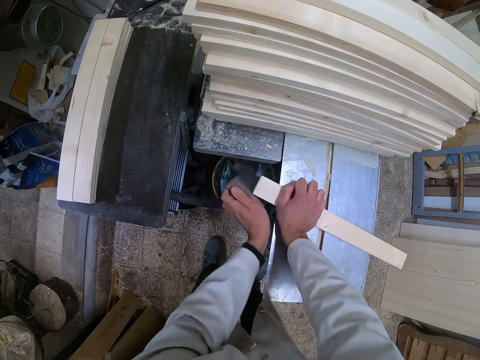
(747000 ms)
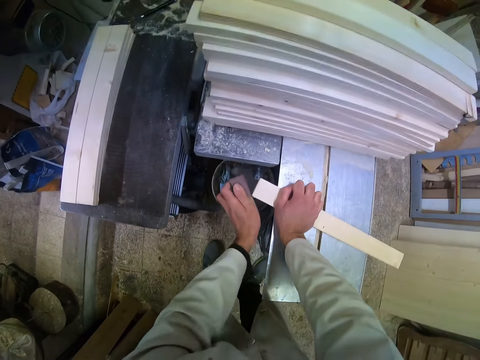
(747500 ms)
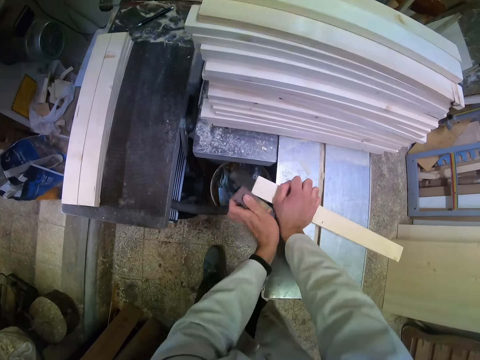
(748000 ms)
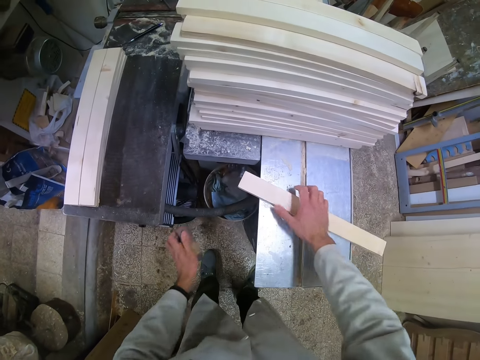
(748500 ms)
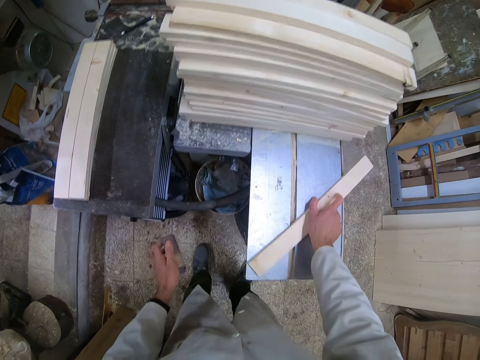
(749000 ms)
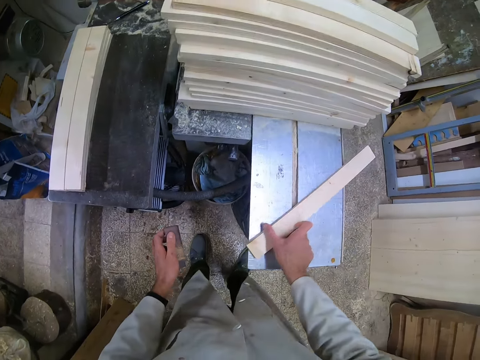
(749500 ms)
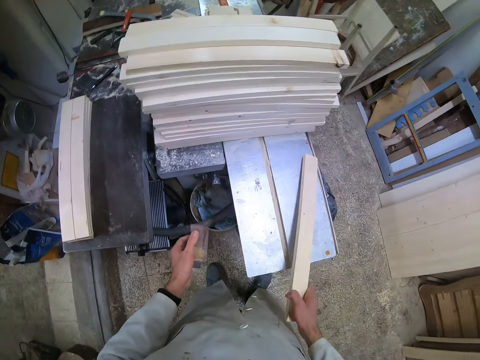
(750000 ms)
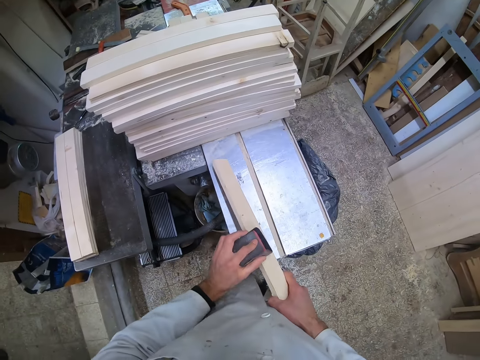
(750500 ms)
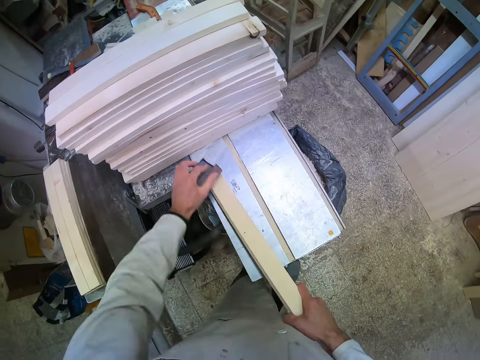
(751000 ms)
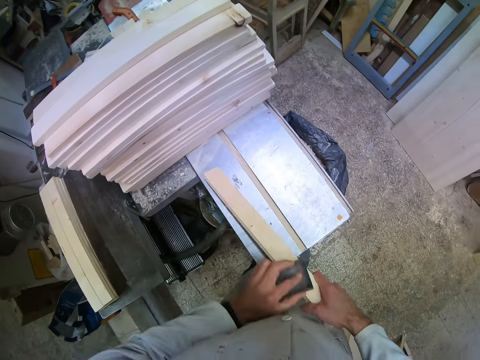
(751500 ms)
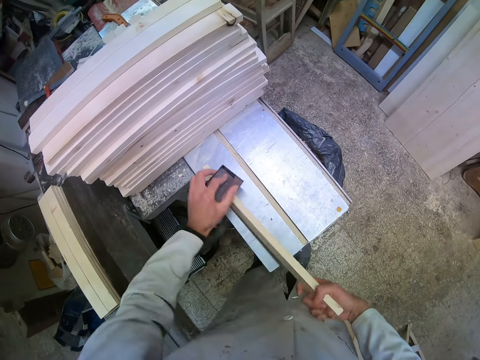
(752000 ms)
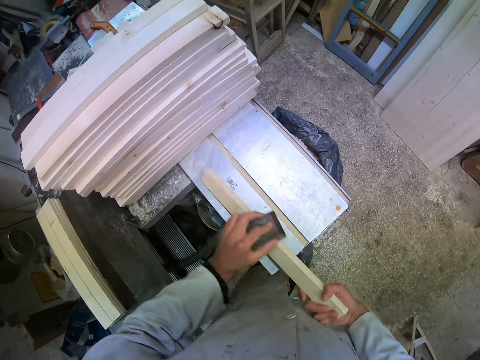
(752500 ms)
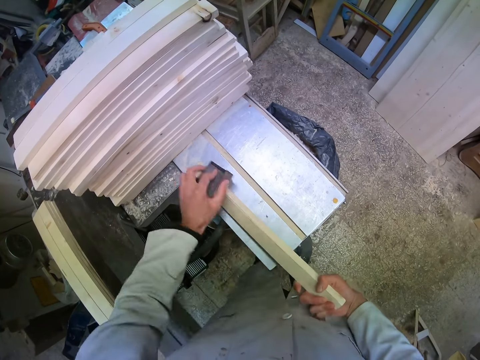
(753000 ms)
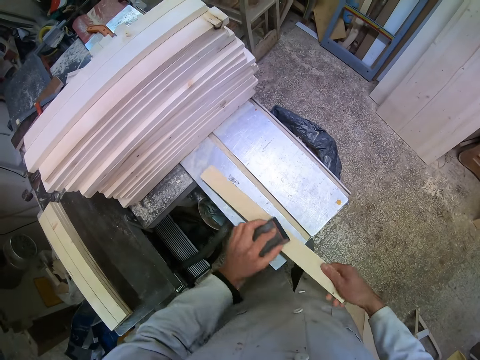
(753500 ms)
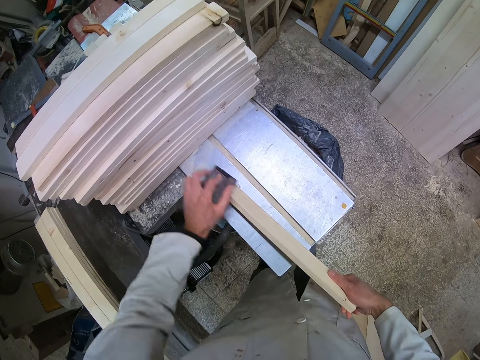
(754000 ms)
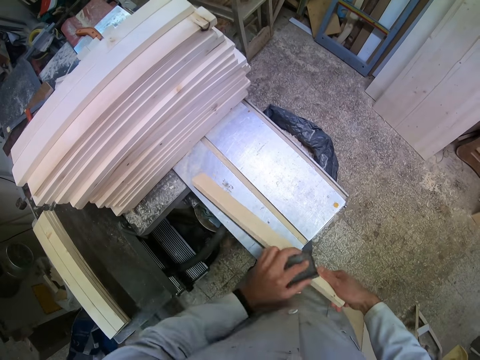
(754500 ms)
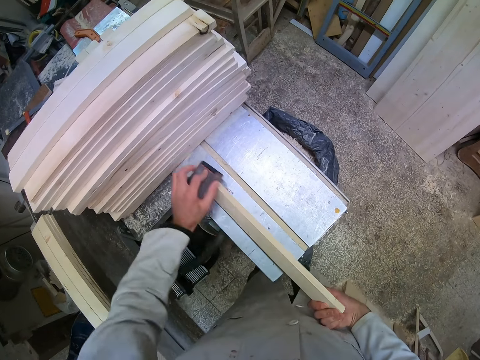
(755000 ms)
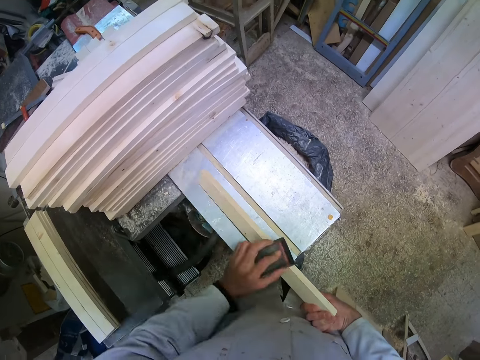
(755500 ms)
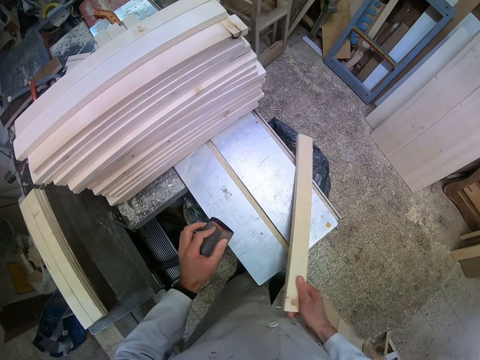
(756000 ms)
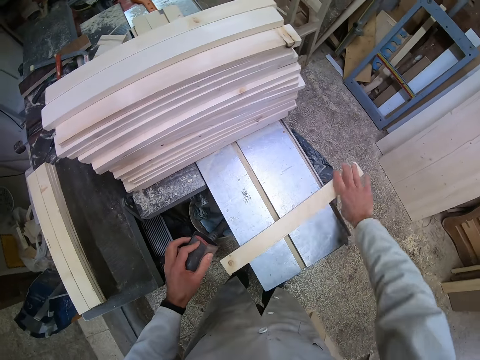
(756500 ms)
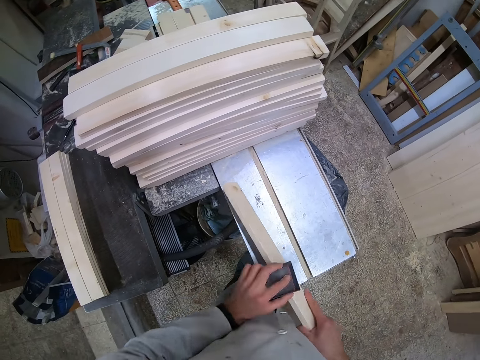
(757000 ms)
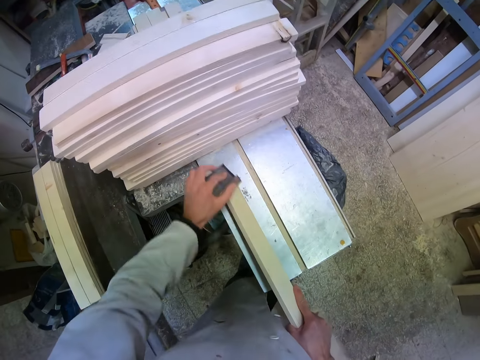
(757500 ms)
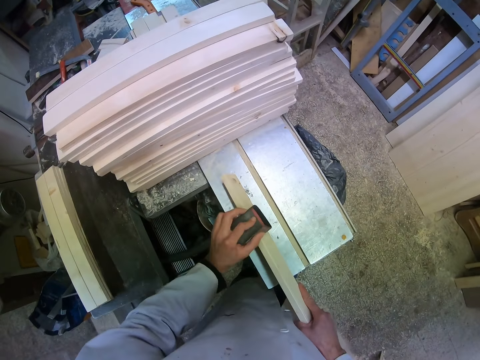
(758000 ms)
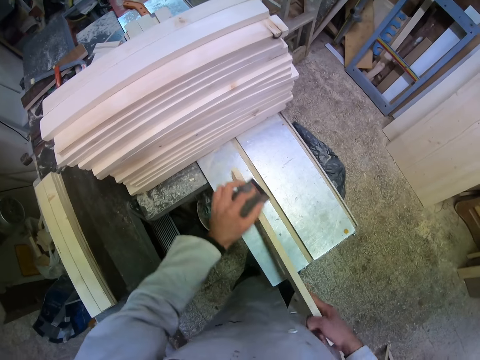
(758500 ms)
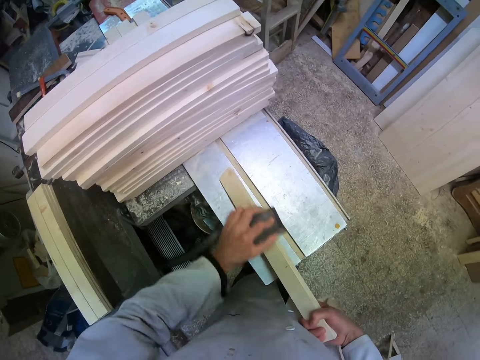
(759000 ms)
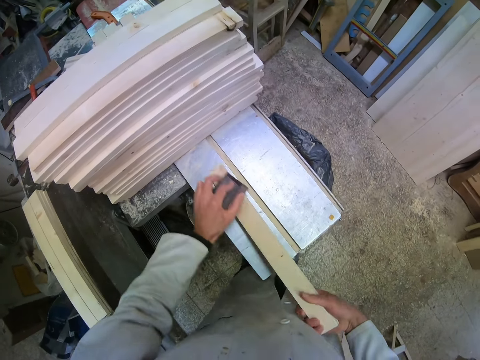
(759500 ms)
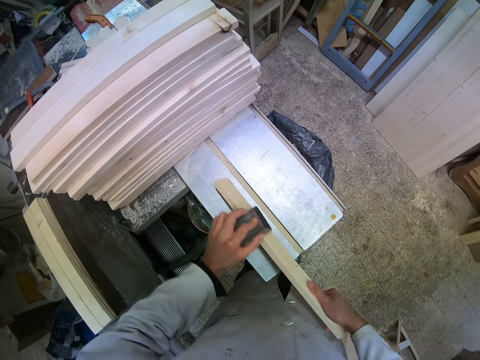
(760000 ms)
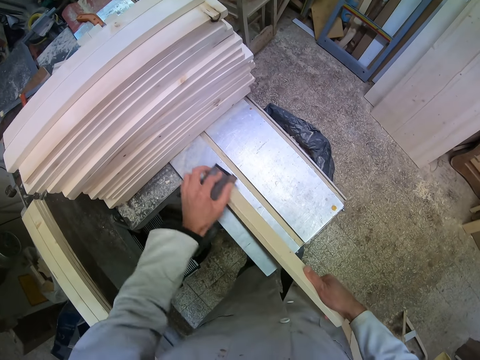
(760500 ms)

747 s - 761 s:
The camera wearer stops smoothening. They flip the piece of wood or rectangular dowel. They hold up the rectangular dowel on one side. They smoothen the piece of wood with the sandpaper. They stop smoothening. They flip the piece of wood. They smoothen the piece of wood with the sandpaper.

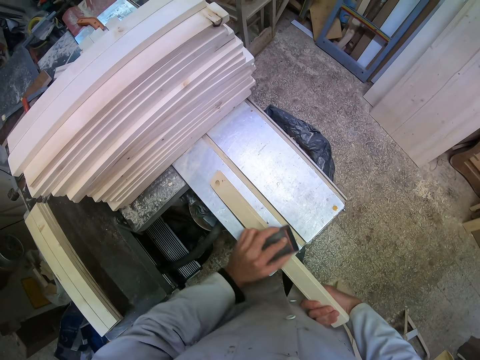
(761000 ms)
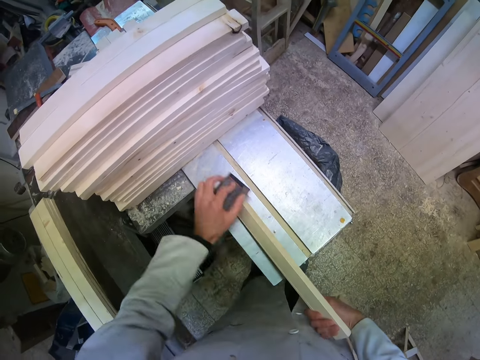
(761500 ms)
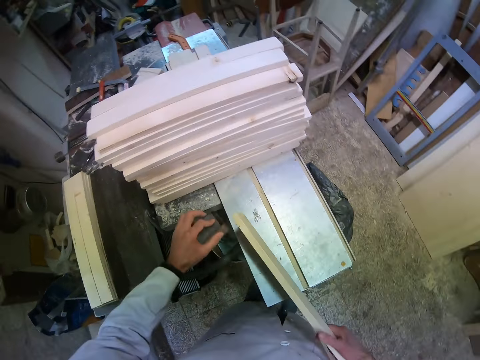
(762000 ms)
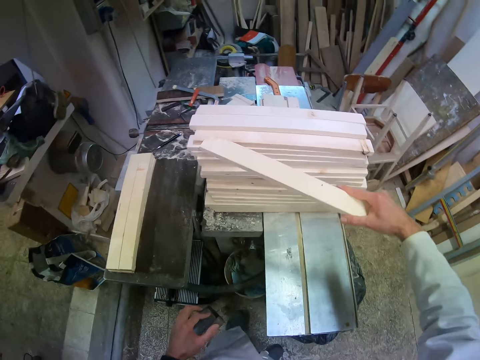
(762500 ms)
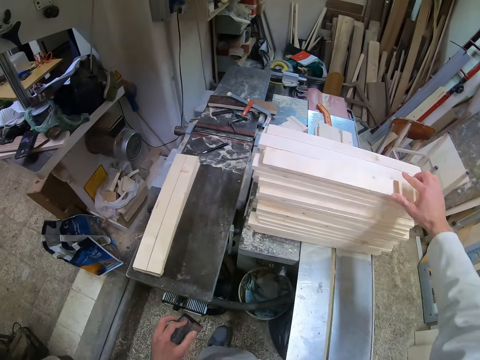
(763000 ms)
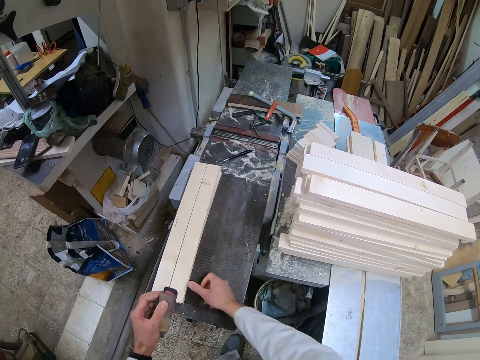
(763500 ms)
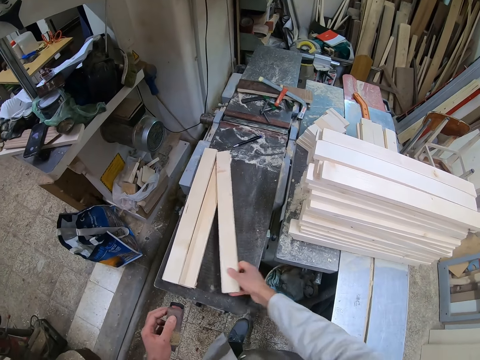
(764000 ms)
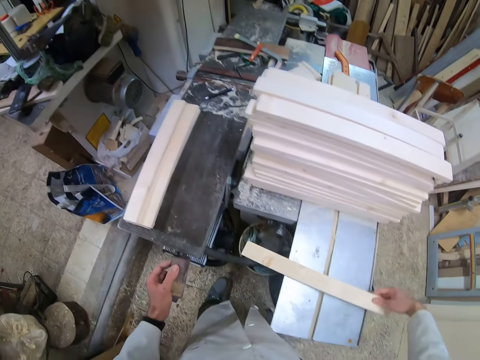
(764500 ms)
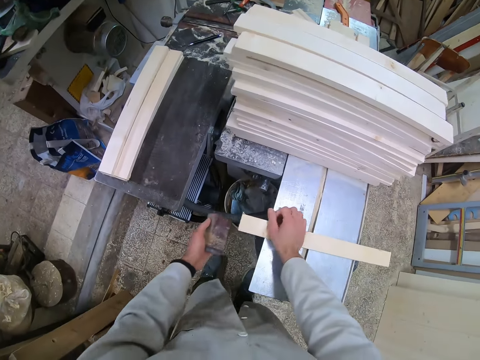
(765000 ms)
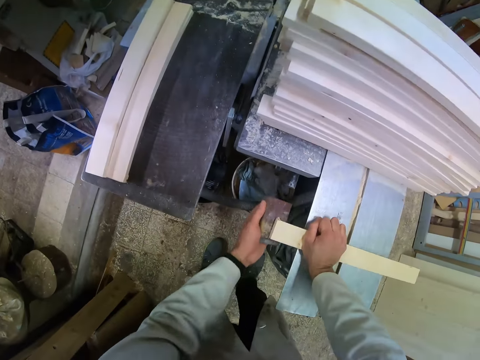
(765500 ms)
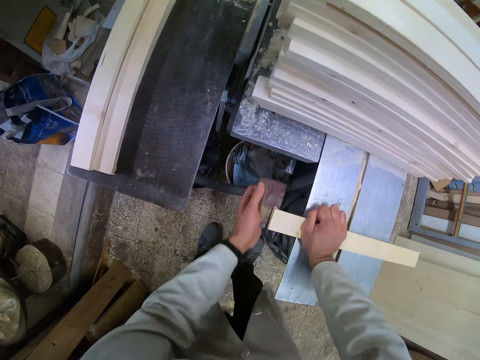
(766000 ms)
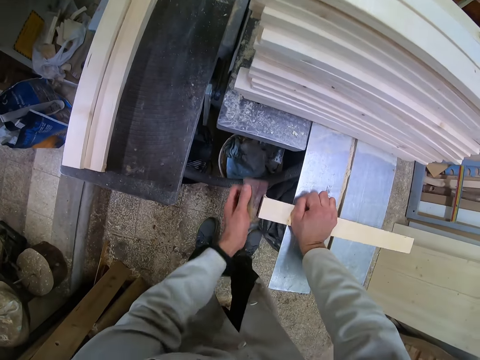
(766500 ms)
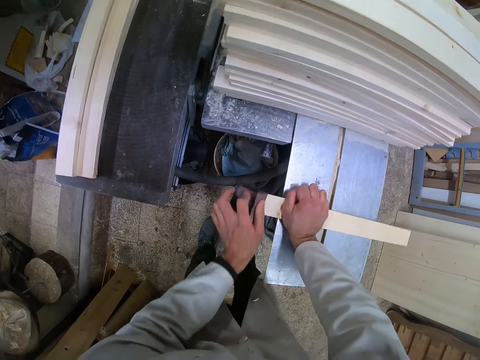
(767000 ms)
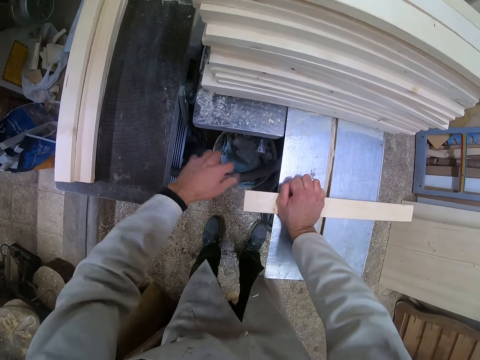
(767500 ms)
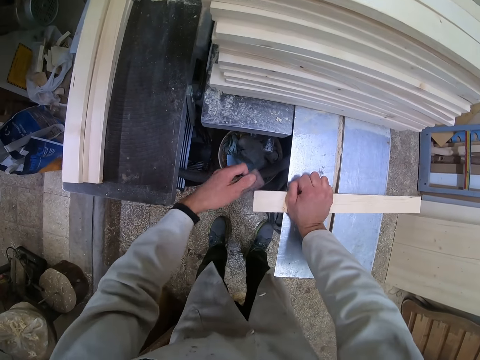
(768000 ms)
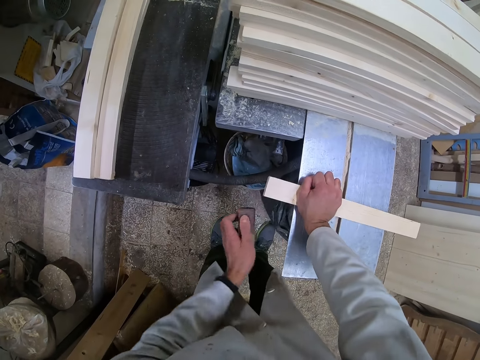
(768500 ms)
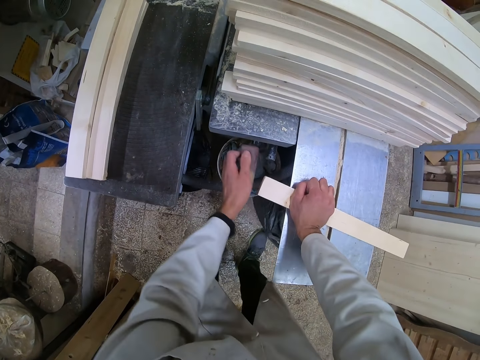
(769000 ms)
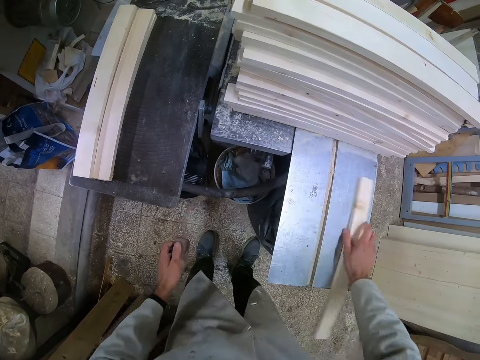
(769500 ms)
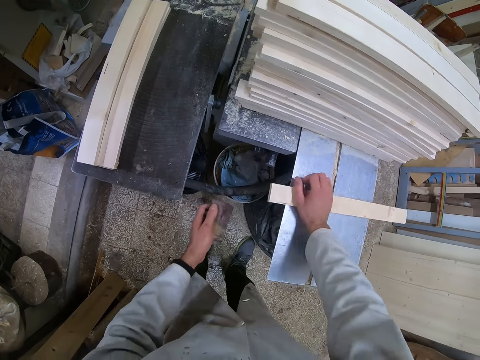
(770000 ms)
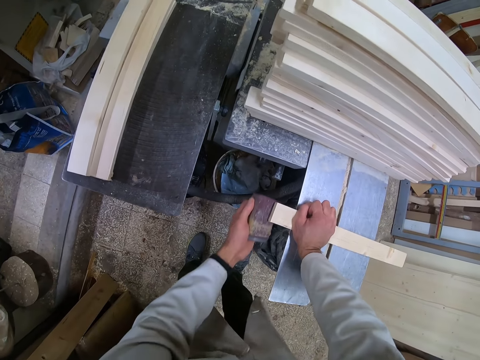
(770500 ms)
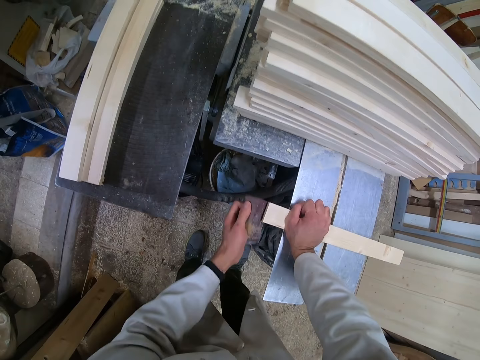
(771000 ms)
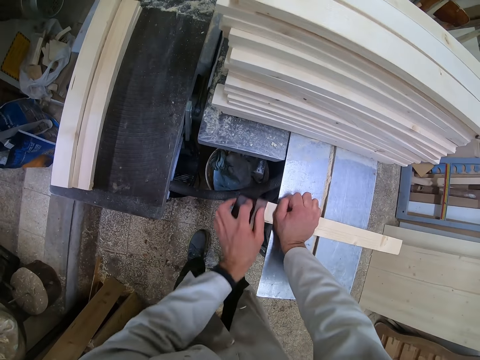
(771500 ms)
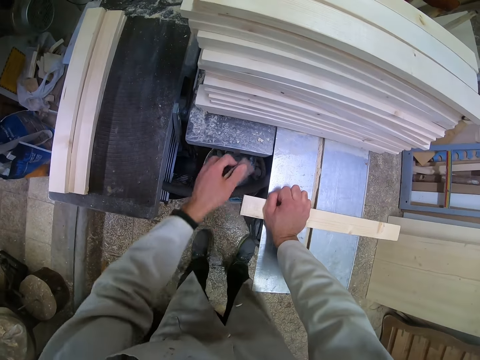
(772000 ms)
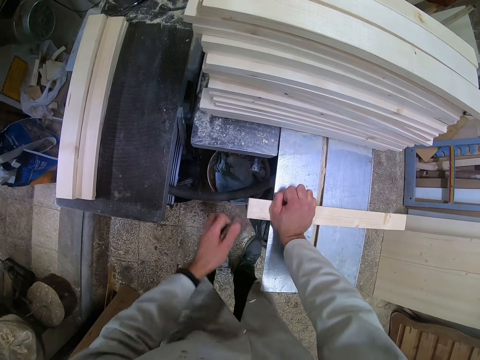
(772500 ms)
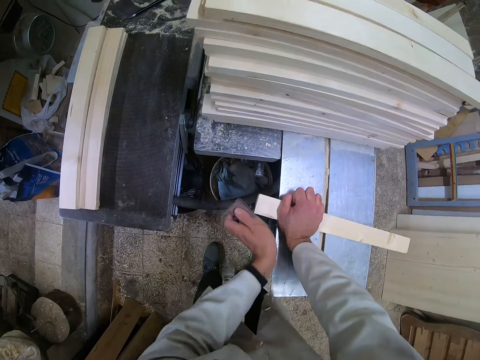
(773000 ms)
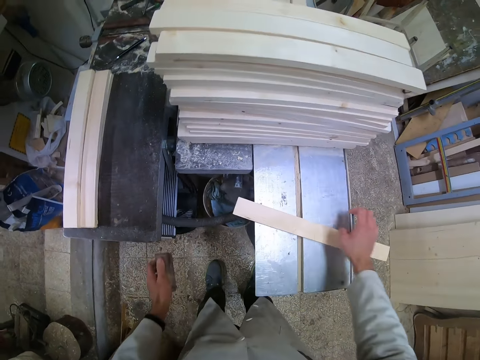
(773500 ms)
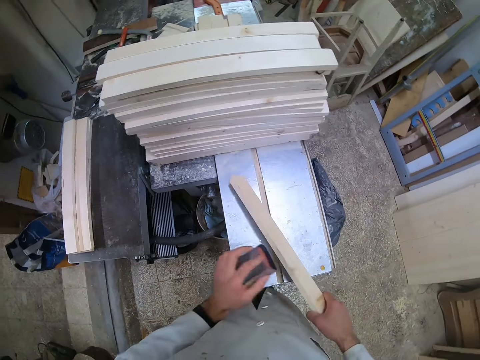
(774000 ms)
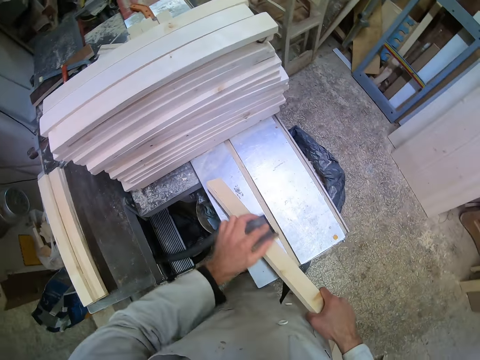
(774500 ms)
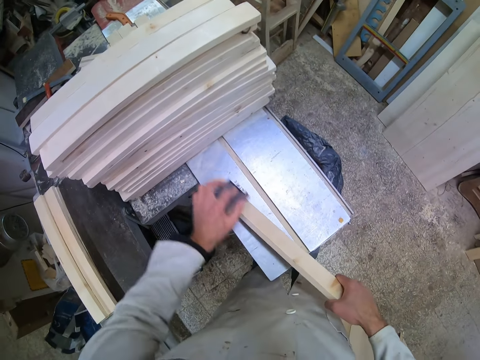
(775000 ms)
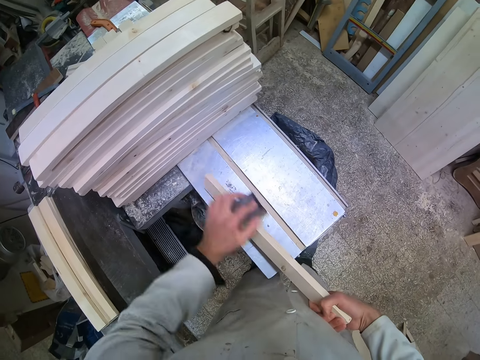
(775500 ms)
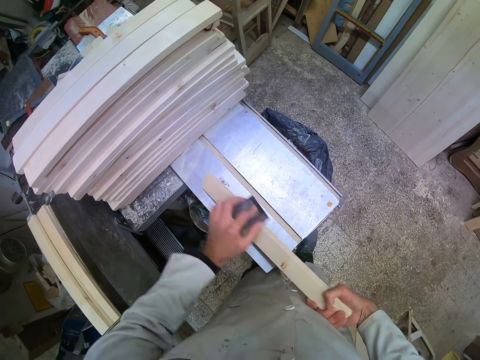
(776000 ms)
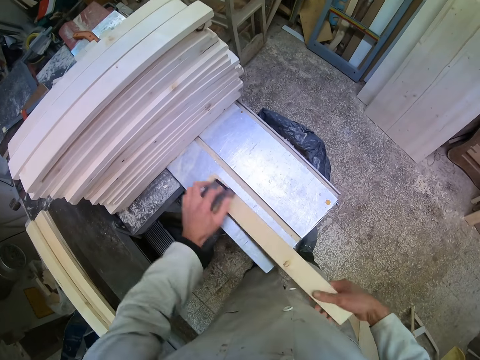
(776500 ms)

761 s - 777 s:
The camera wearer stops smoothening. He drops the piece of wood on the other pieces of wood on the cutting machine. He picks up another piece of wood or rectangular dowel with his right hand. He drops the piece of wood on the cutting machine. He smoothens the piece of wood with the sandpaper. He stops smoothening. He flips the piece of wood. He smoothens the piece of wood with the sandpaper. He stops smoothening, flips the rectangular dowel and continues smoothening.
